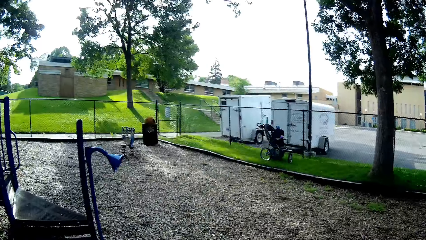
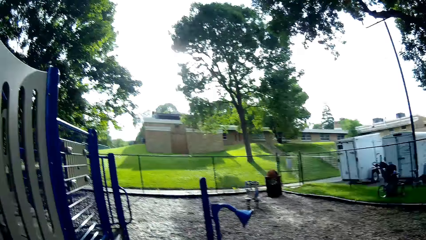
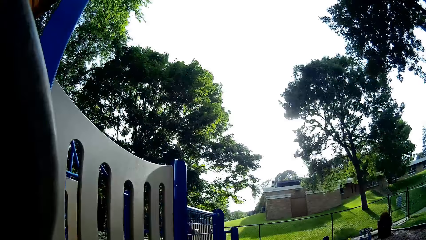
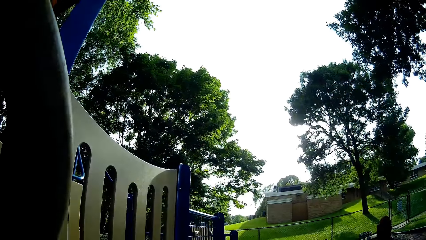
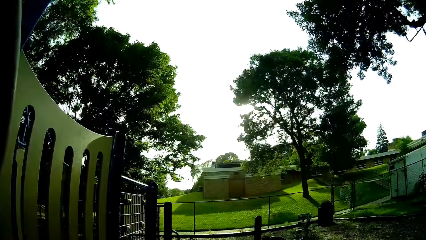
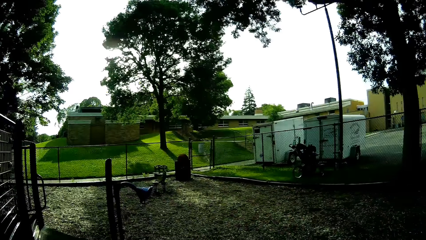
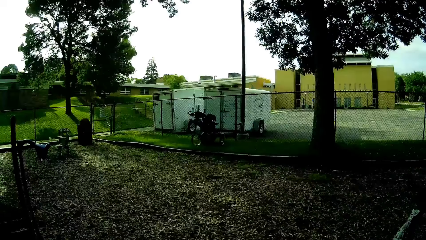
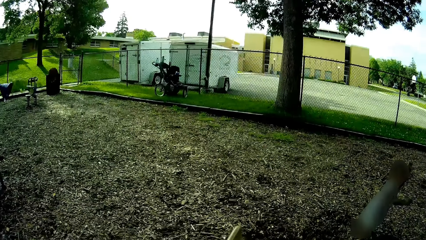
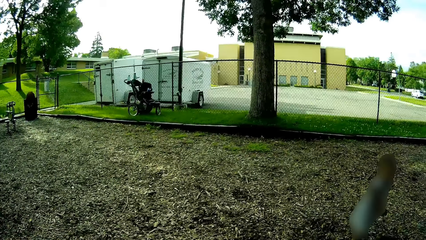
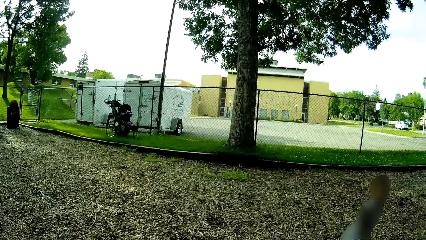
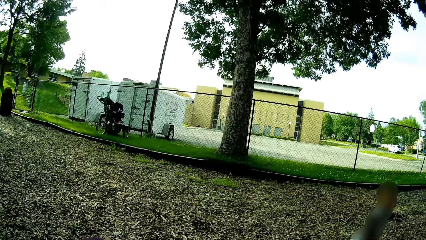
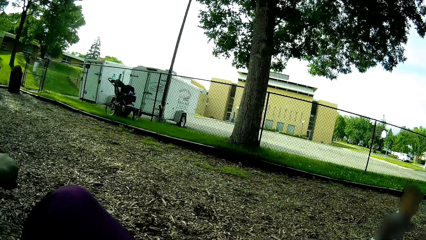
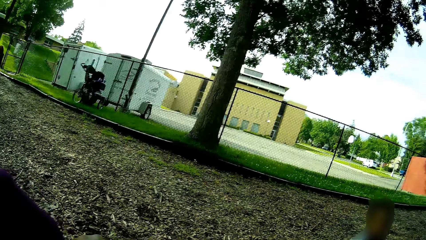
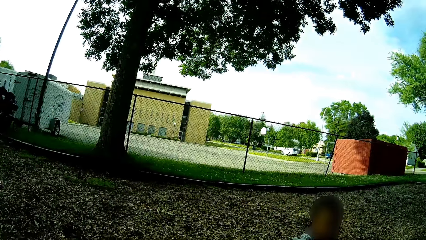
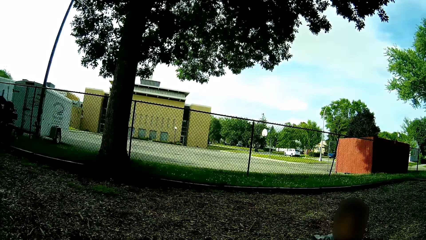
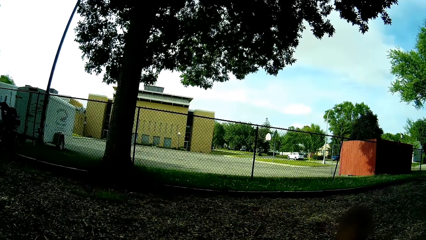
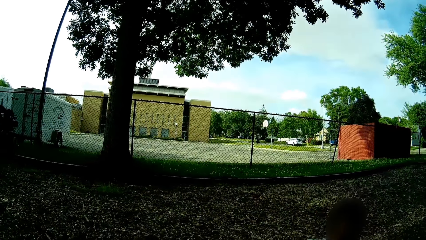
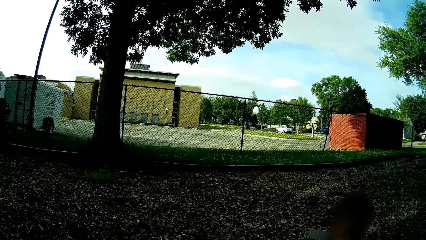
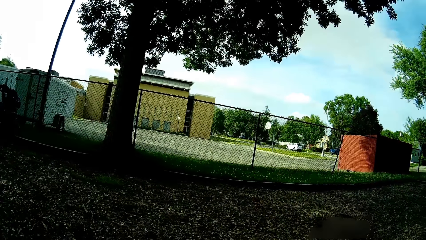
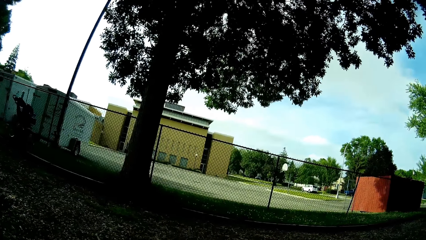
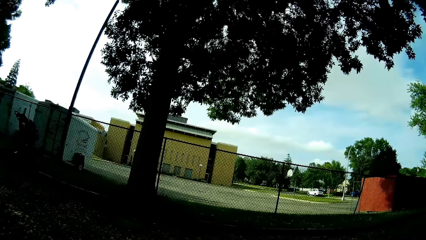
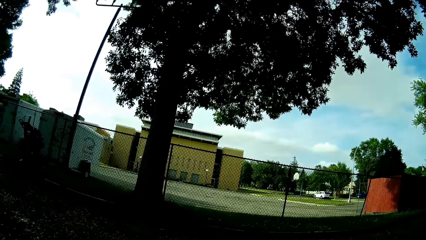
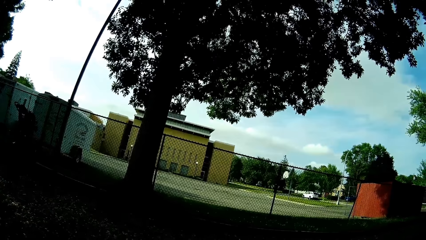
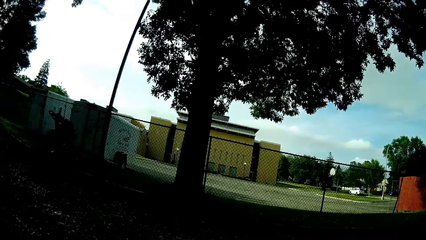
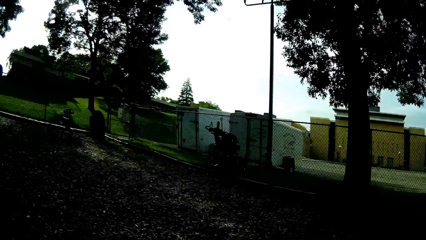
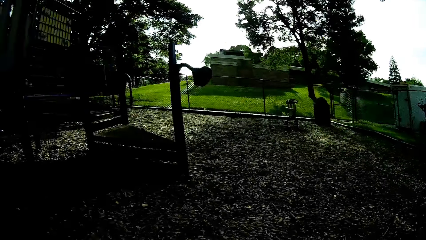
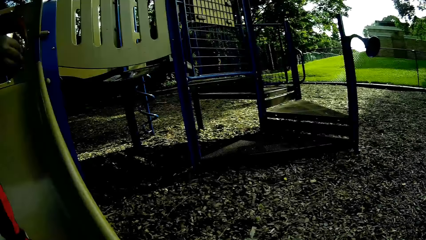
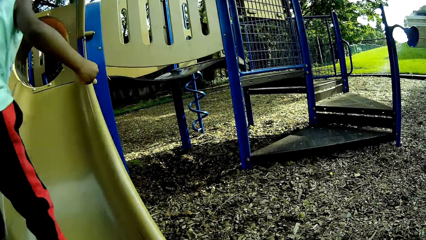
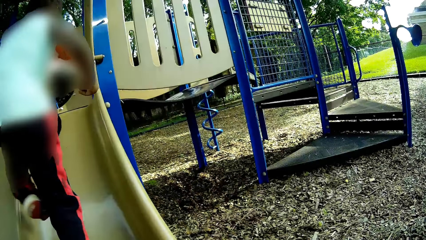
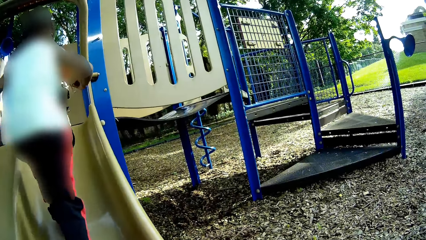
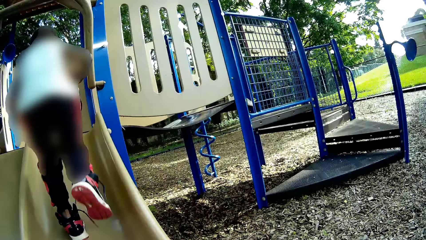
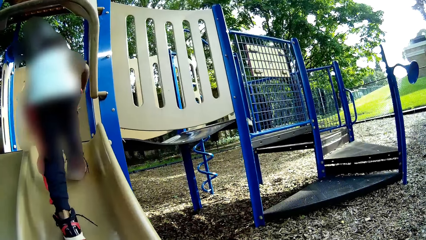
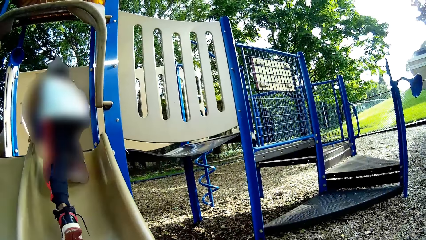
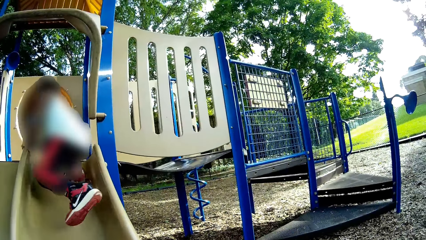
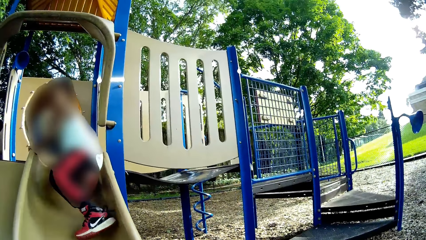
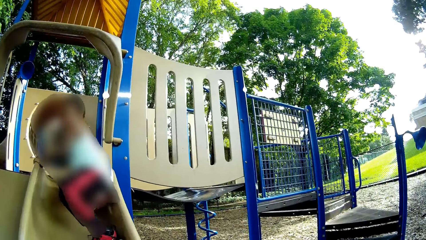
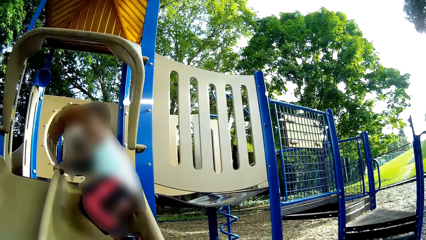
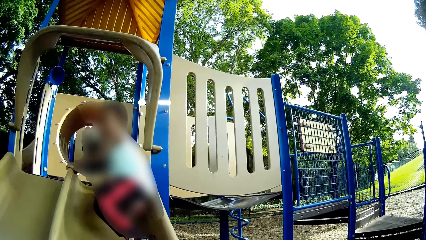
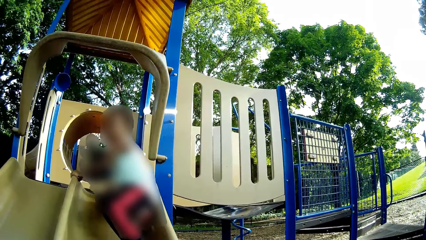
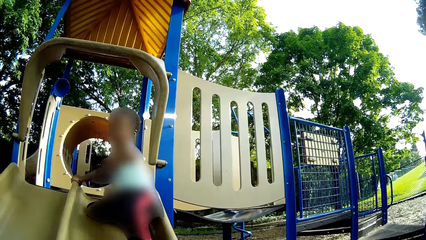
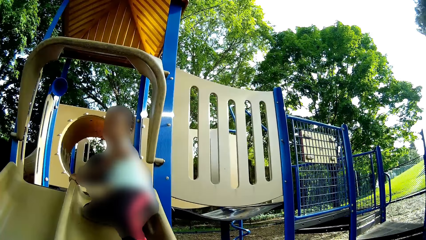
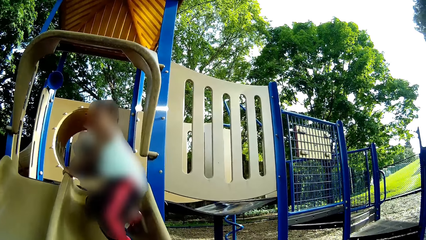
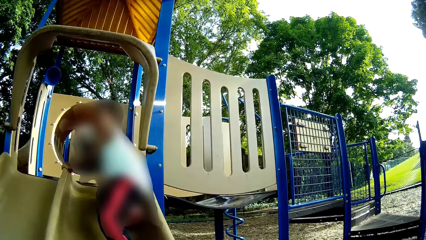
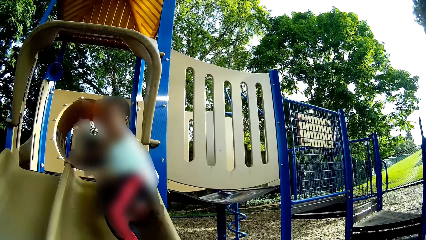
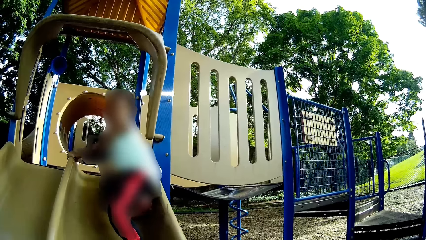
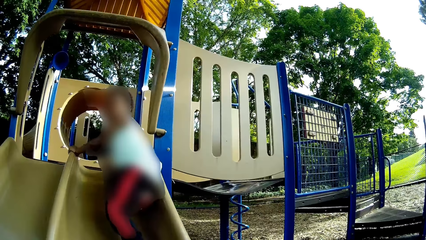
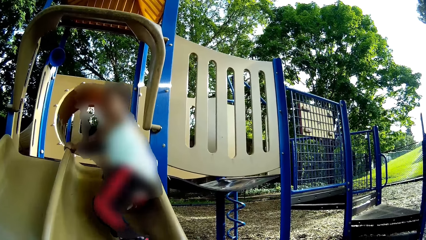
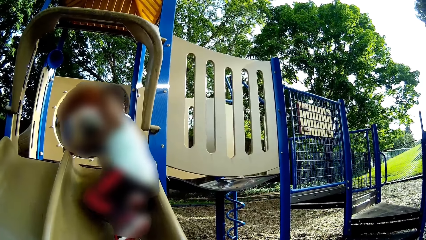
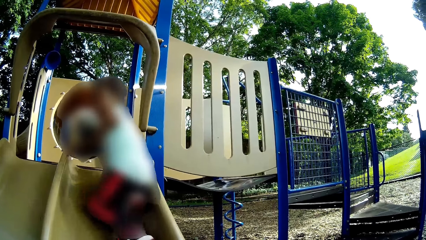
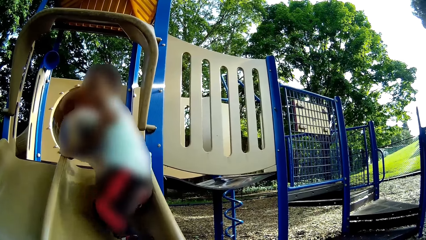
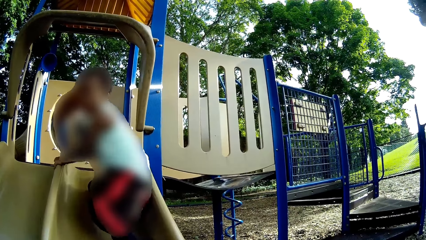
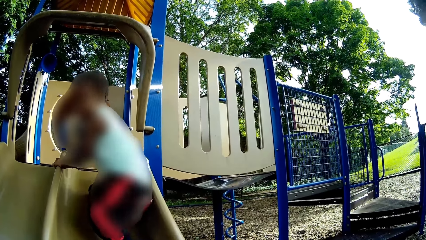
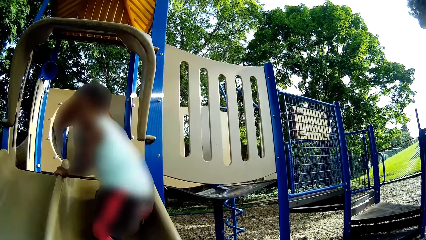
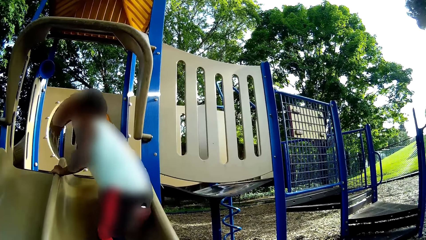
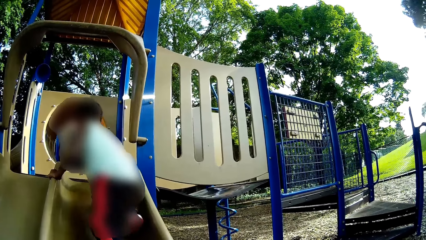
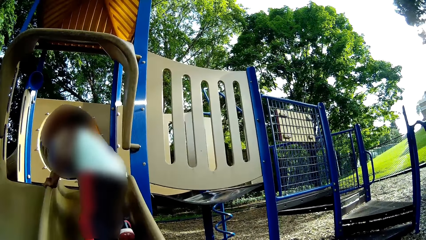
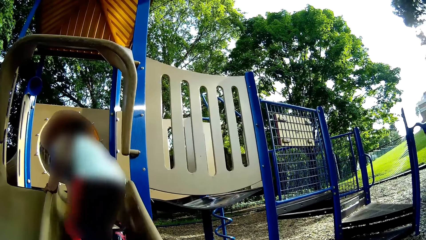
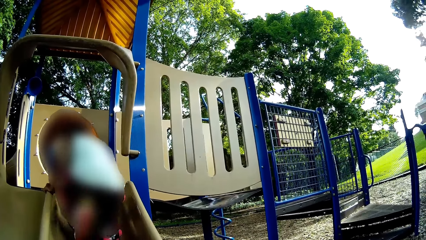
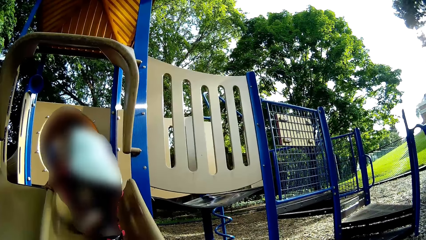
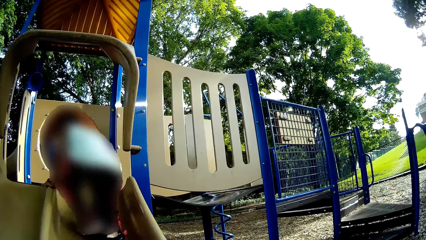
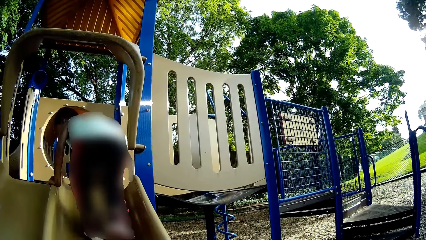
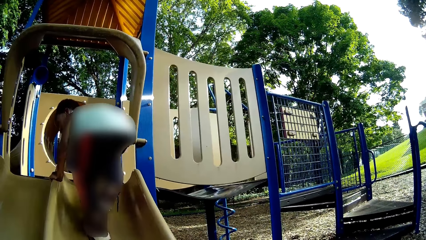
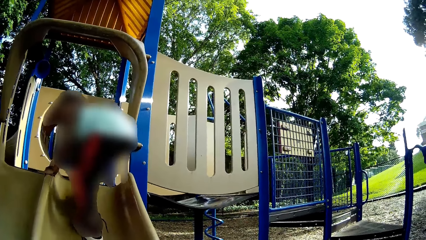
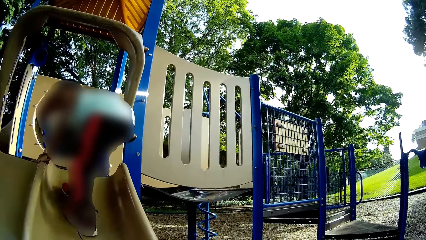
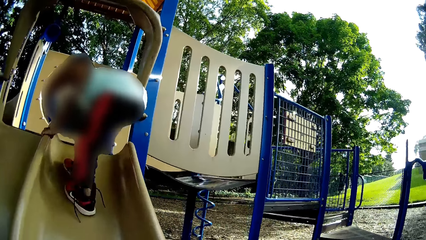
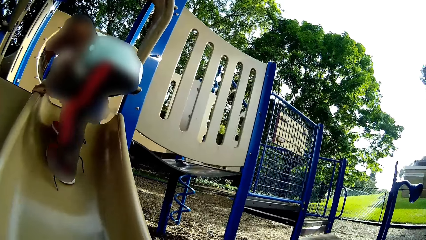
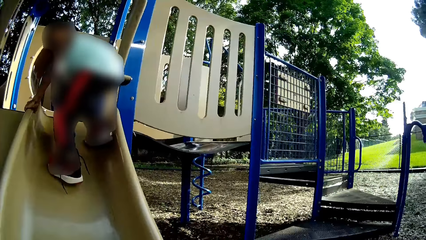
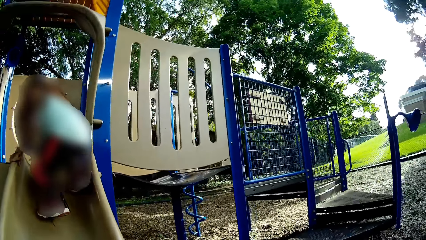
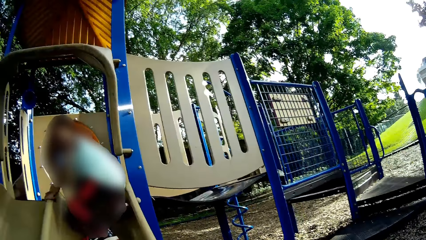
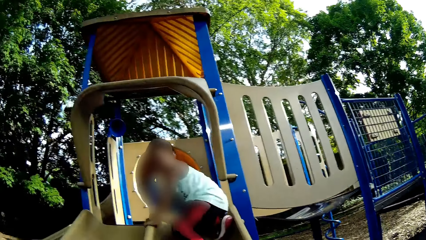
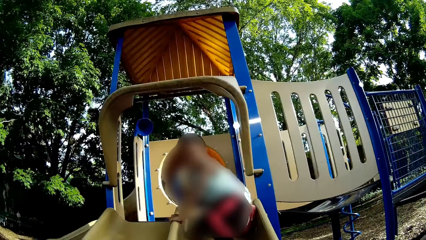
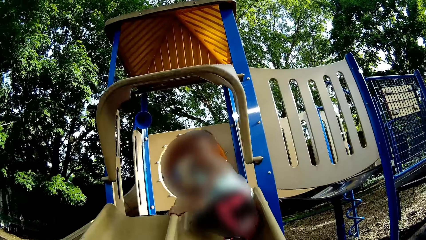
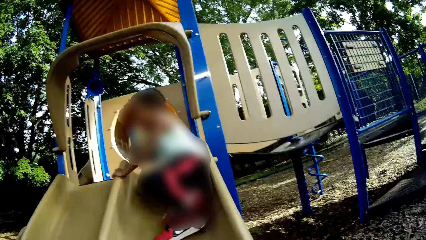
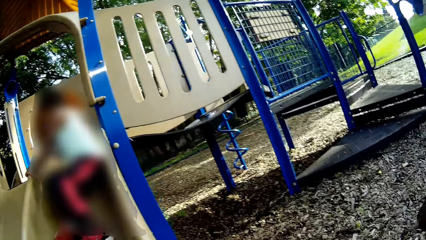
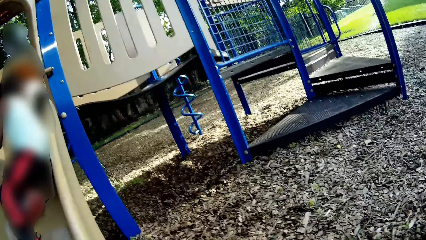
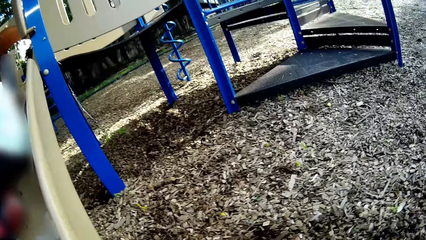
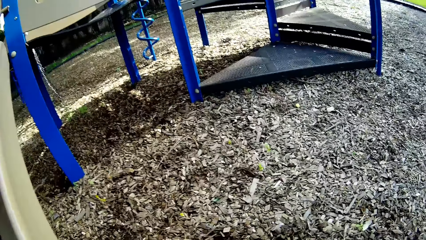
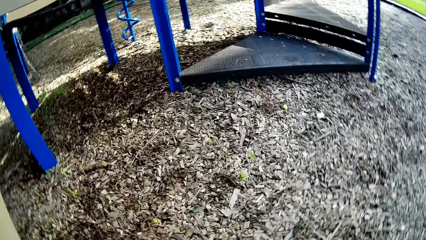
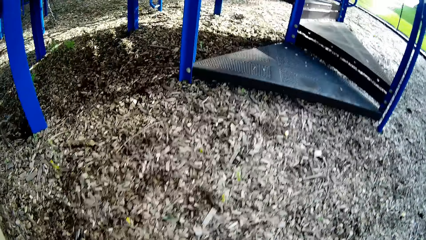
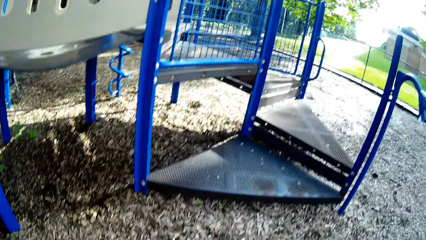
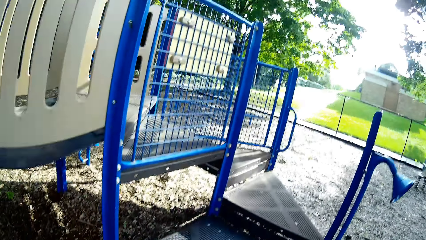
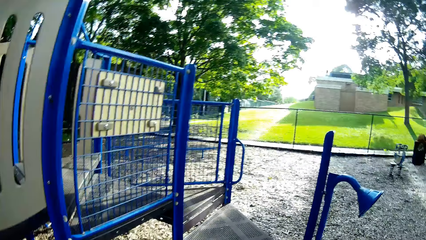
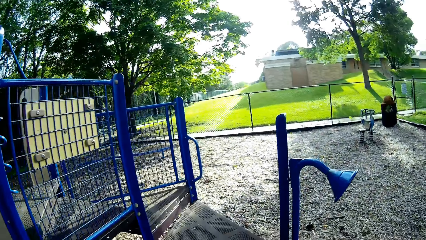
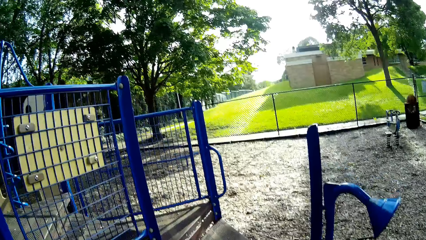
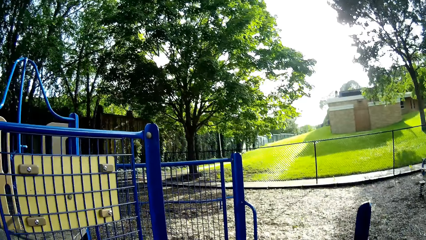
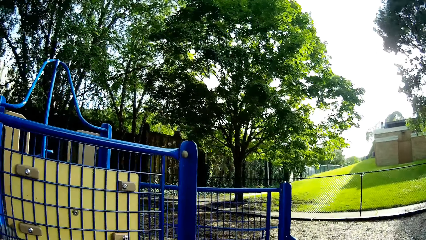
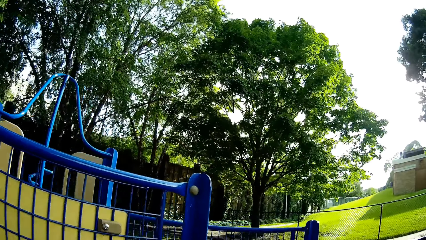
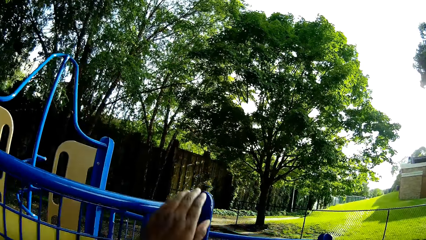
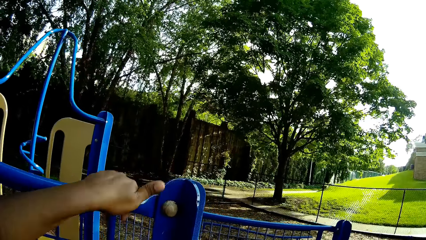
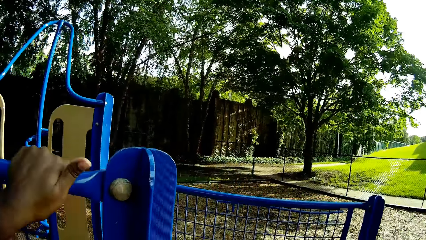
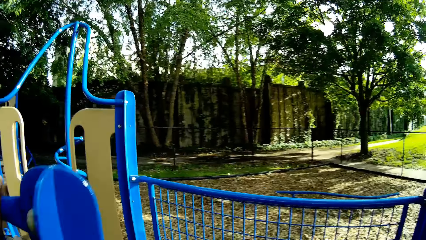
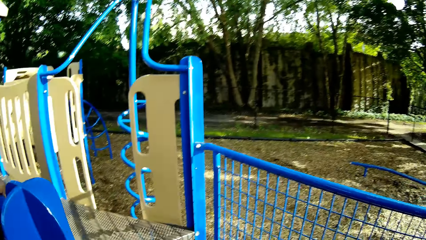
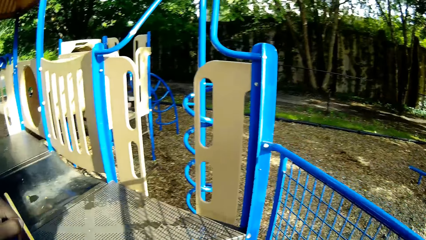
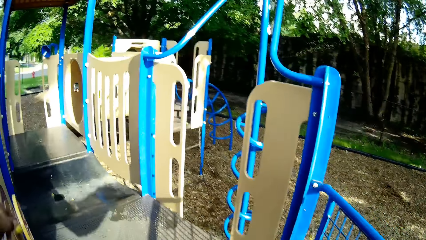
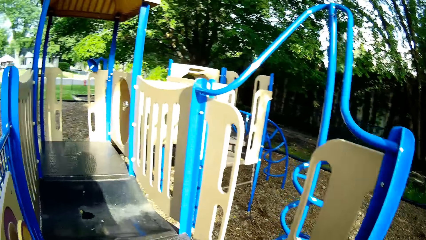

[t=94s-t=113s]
The camera wearer goes down the right ramp of the slide. The boy climbs the right ramp of the slide. The camera wearer looks at a child and another child. The boy slides down the right ramp of the slide. The first child plays. The camera wearer climbs the stairs to get to the slide. They walk in the play area.
